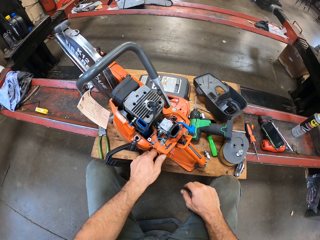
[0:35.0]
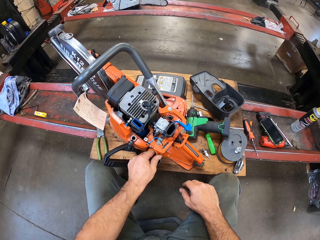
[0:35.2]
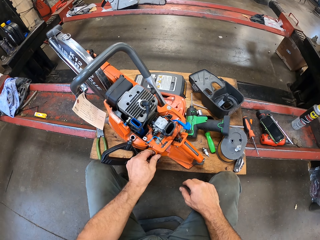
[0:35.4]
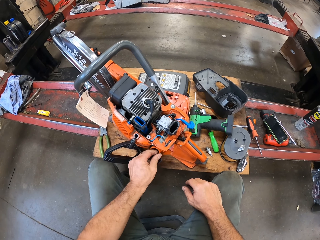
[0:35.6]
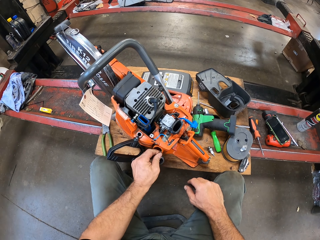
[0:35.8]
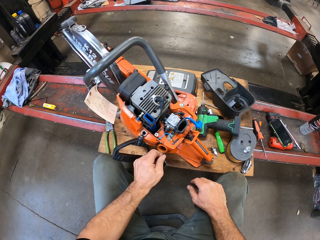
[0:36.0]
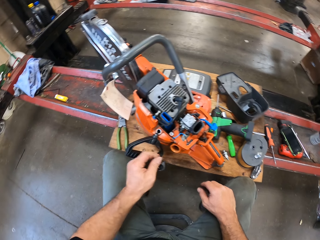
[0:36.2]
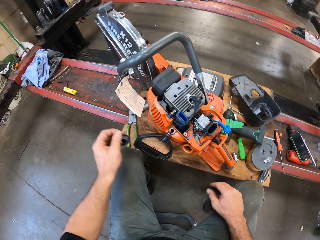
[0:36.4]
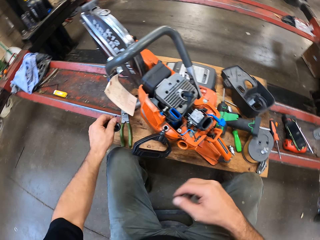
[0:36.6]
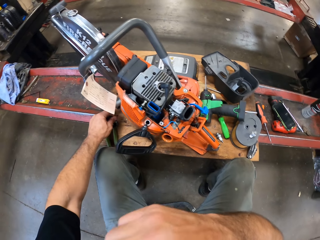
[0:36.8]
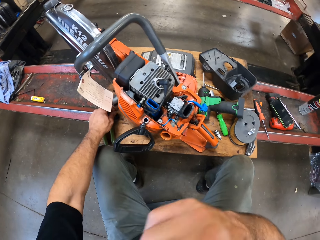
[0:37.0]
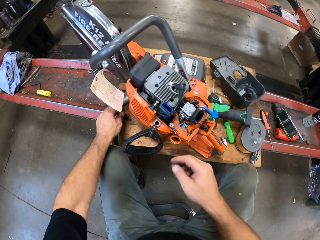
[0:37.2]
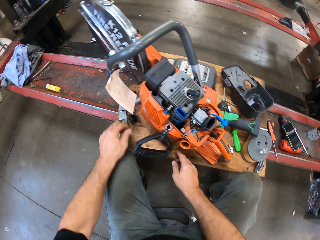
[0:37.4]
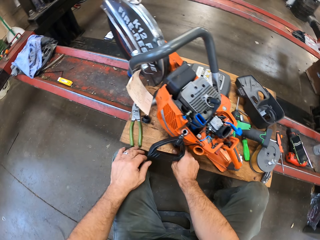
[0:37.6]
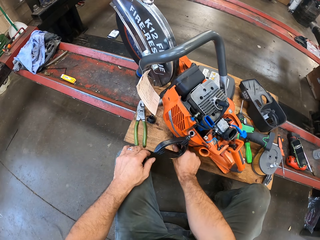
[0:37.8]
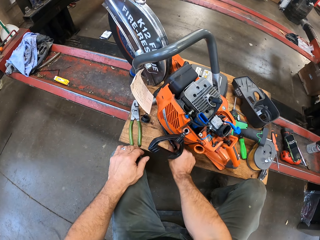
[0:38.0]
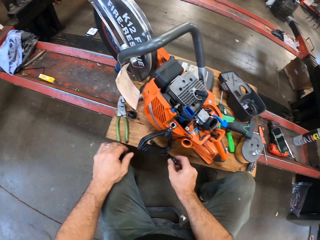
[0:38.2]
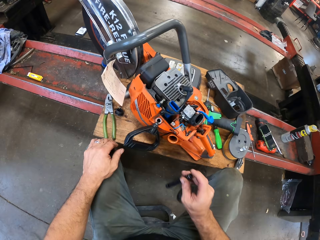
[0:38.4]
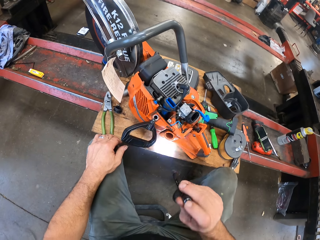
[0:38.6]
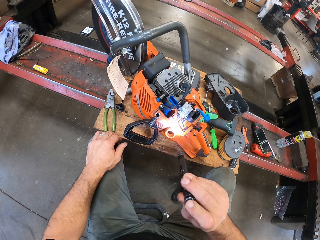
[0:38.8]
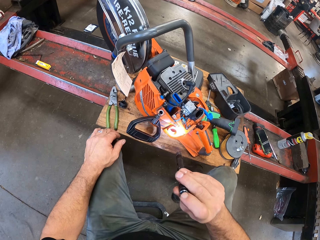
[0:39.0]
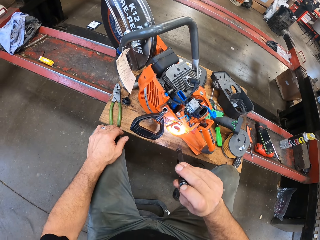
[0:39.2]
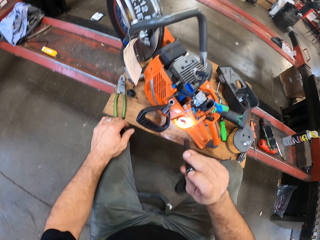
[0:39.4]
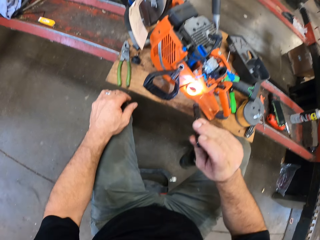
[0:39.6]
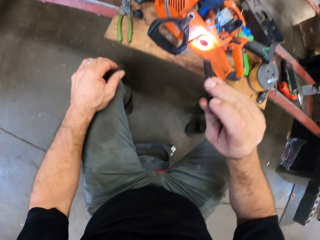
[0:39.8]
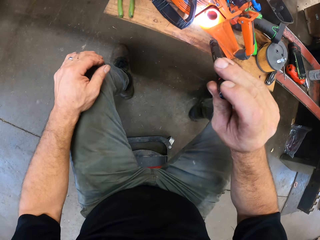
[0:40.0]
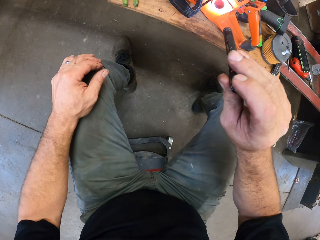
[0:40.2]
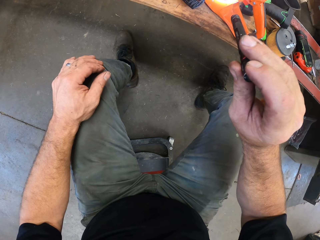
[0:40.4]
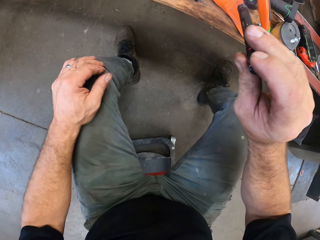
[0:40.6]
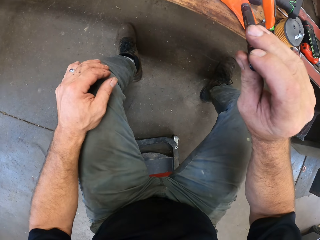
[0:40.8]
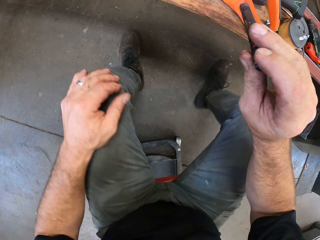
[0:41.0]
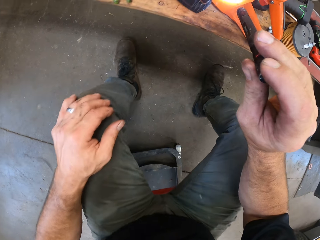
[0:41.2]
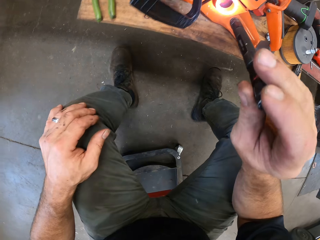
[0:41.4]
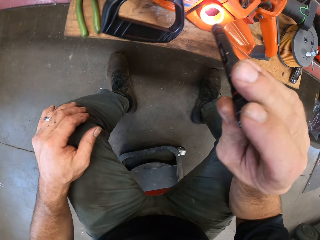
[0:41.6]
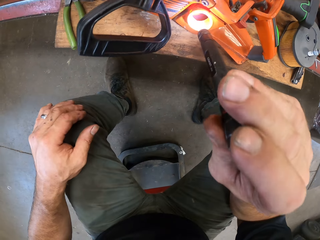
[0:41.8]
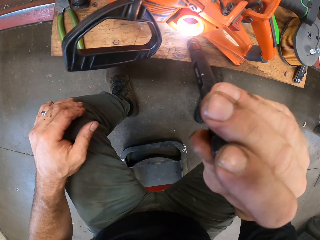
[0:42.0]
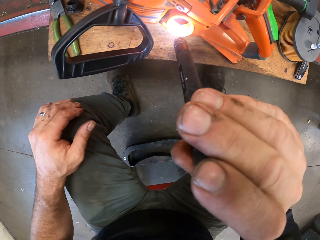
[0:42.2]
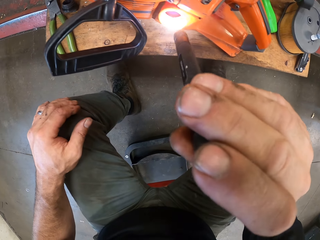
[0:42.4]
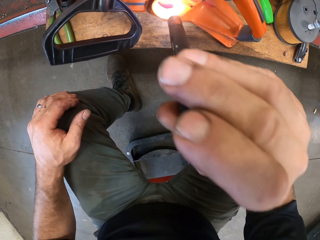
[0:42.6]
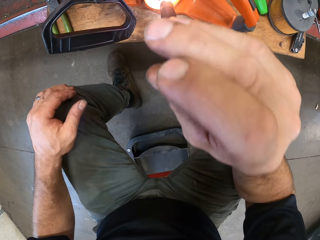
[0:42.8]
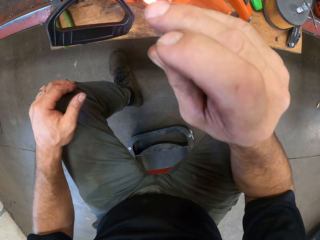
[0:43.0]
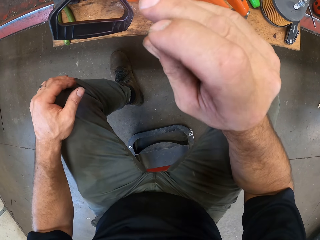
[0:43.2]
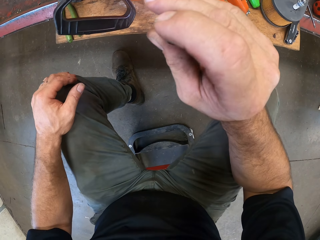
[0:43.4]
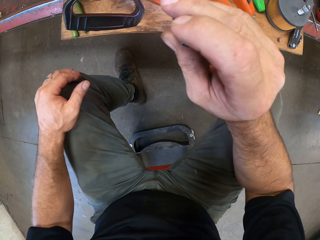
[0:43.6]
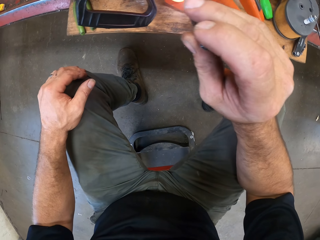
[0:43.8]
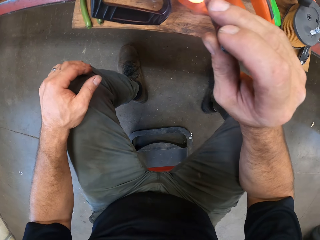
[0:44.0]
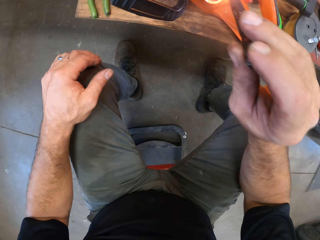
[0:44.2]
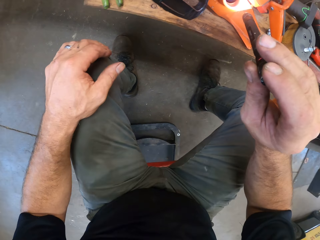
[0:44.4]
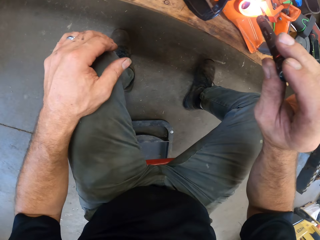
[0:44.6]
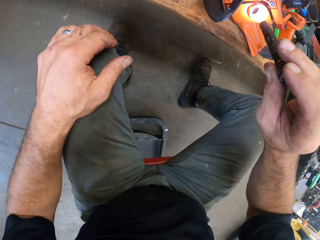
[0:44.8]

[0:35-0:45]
The camera wearer inserts his left index finger into the fuel tank. He removes his left index finger from the fuel tank. He removes the fuel cap with his left hand. He lifts his right hand towards his head. He places the fuel cap on the plank. He lowers his right hand from his head. He picks up a flashlight from the plank with his right hand. He turns the flashlight on with his right hand. He spots the hand saw.

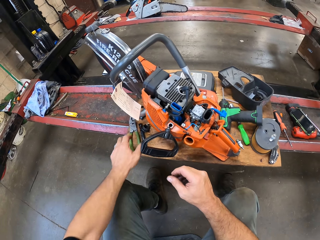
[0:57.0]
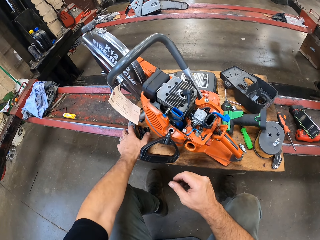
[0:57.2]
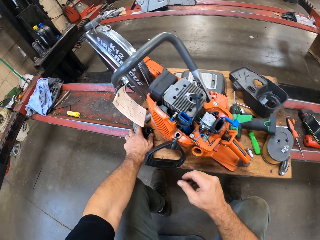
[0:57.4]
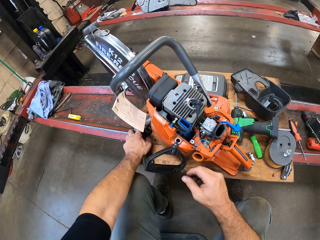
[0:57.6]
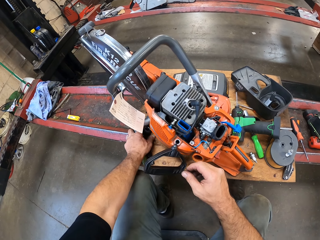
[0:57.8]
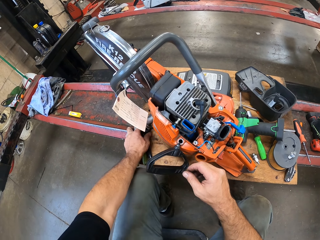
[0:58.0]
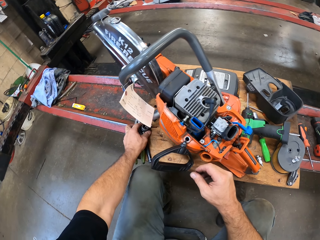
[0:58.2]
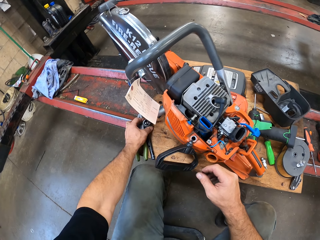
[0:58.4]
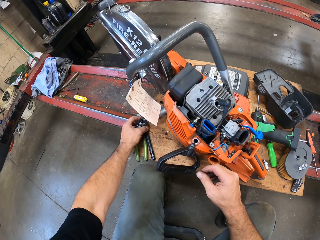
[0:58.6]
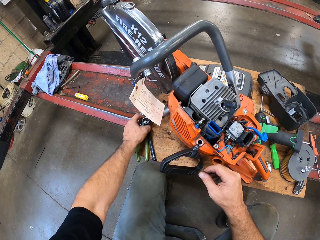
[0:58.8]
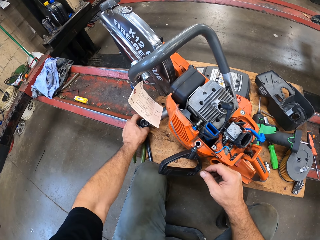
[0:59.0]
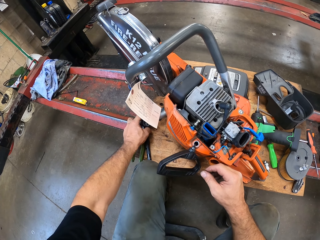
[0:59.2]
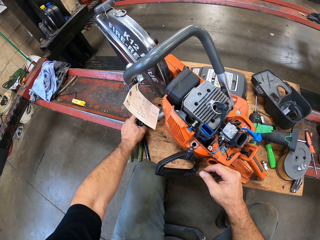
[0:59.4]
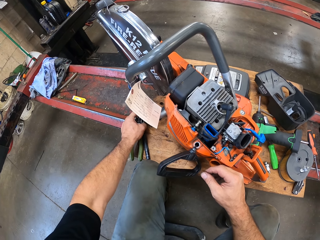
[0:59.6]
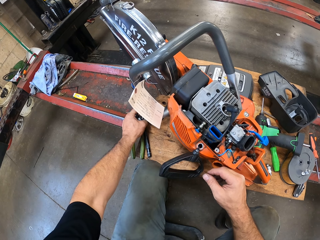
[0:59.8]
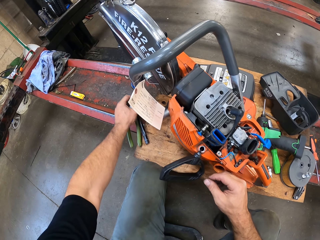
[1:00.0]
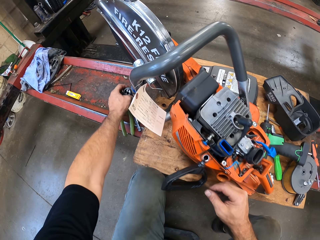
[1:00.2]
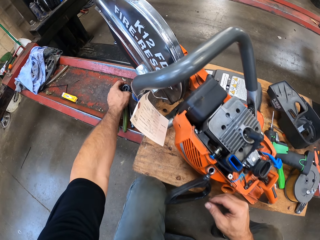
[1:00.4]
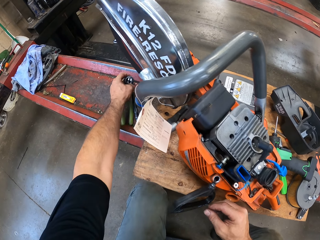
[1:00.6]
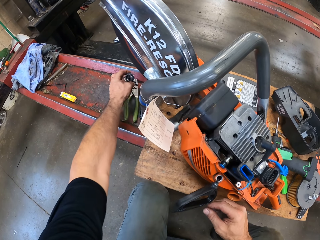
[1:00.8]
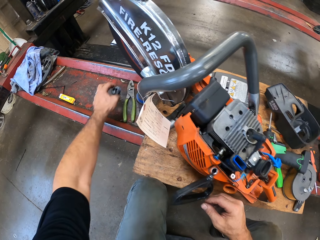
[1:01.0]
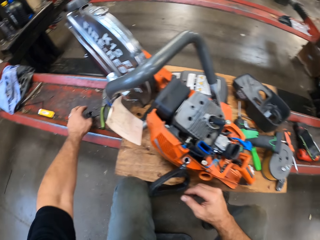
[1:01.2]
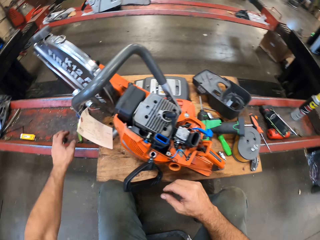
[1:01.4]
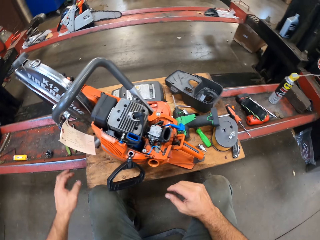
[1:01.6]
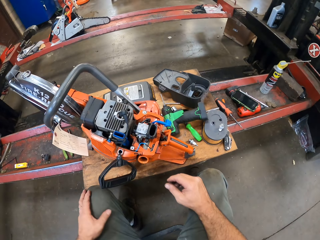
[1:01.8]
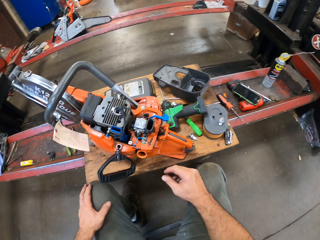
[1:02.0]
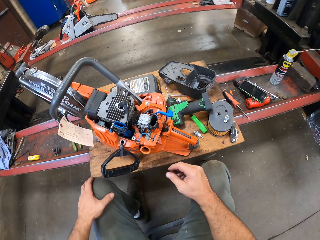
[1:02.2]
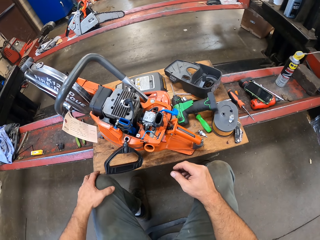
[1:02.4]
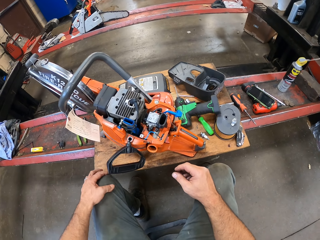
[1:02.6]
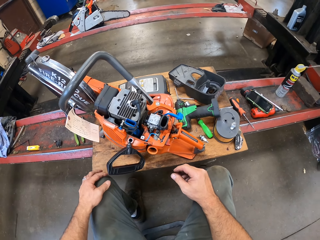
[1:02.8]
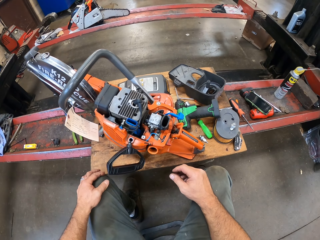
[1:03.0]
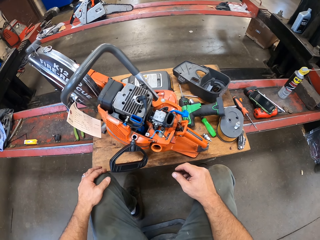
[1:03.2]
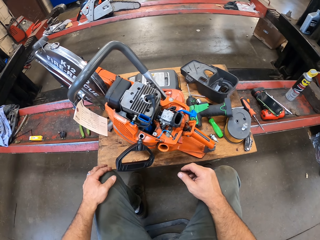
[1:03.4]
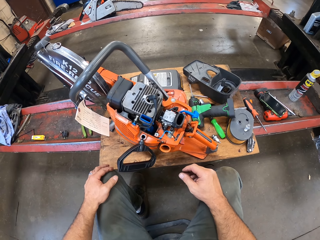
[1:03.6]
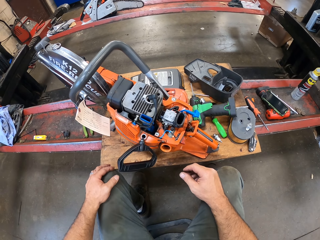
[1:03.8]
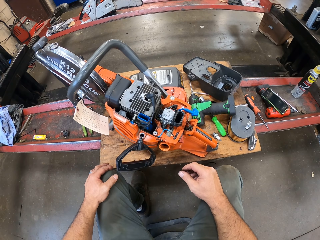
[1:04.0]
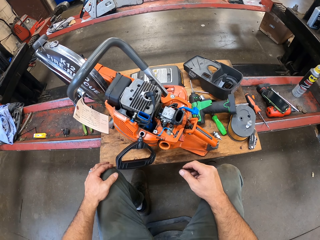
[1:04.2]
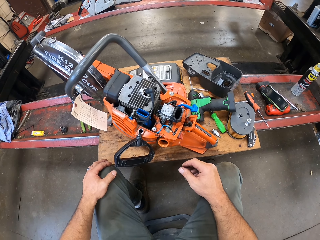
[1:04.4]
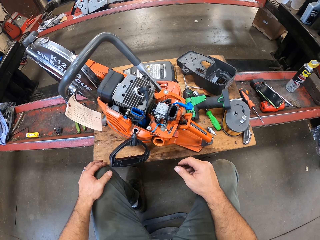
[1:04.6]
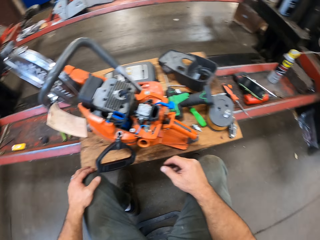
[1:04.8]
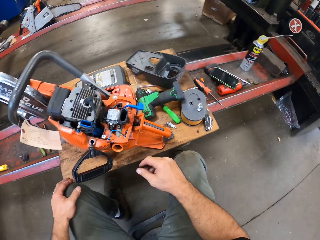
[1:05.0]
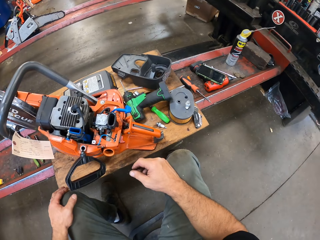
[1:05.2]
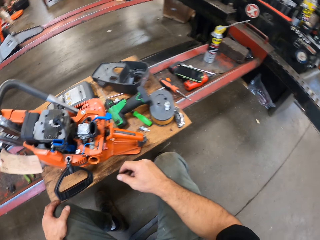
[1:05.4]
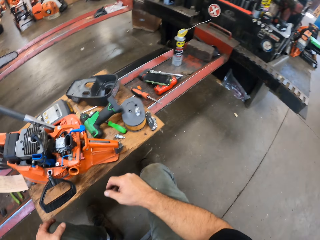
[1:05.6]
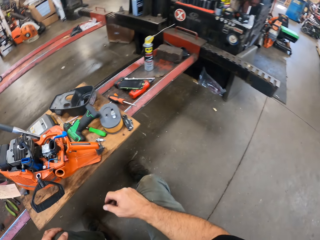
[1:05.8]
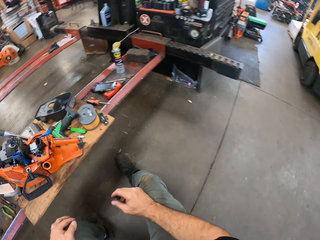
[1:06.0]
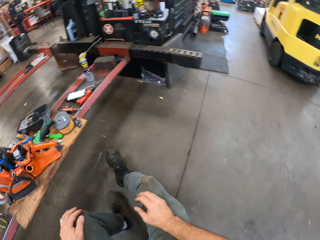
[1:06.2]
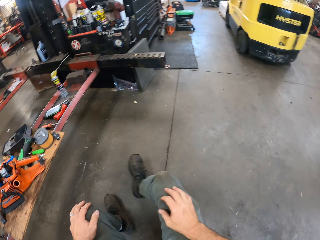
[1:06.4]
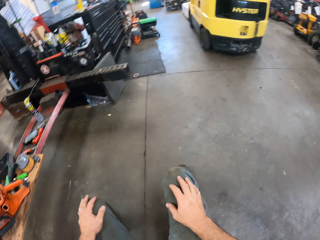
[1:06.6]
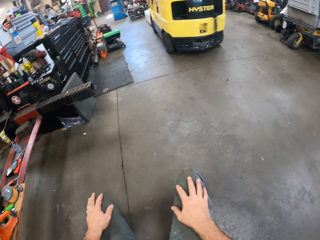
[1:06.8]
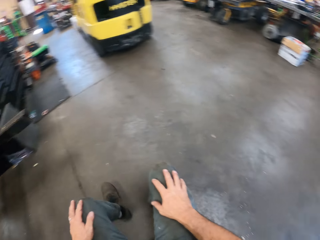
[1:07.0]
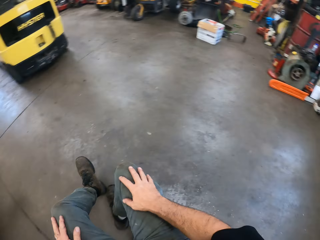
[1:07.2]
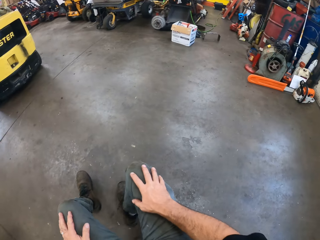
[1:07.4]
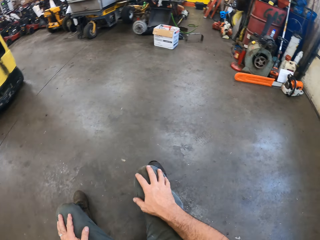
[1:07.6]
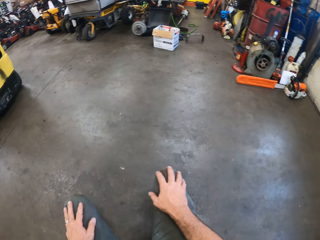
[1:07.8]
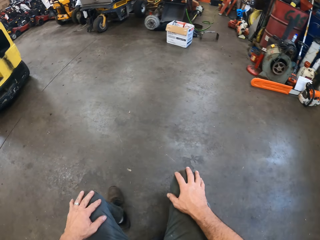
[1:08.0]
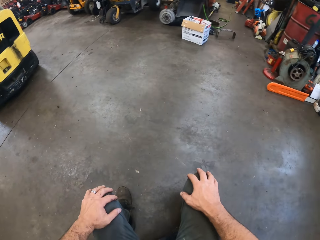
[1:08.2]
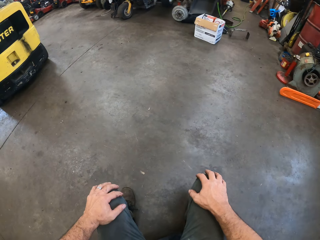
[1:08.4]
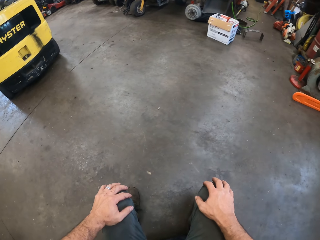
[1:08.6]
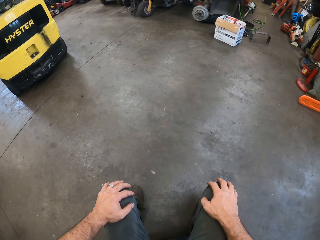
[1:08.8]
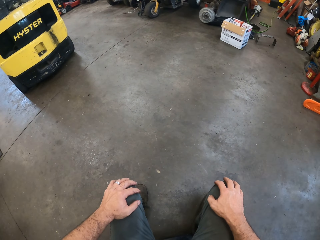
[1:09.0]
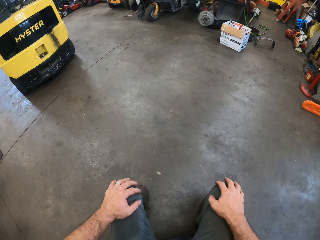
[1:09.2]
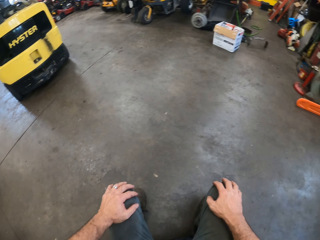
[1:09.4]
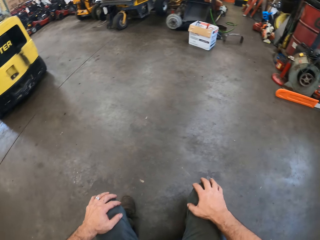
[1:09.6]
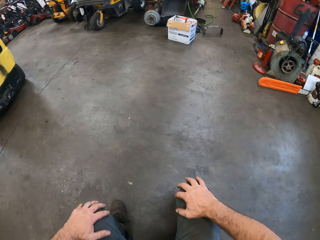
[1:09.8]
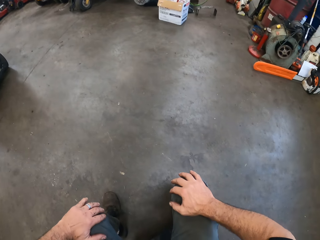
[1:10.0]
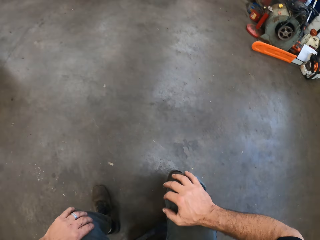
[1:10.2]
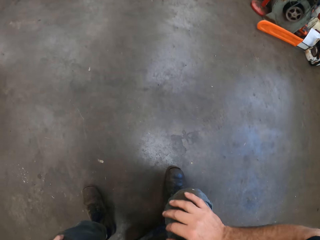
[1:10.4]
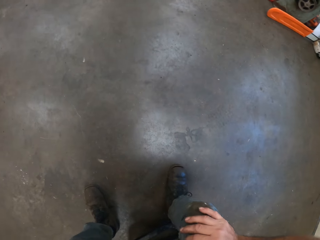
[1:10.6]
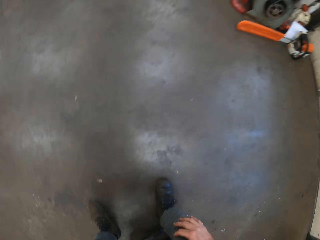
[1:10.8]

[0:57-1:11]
The camera wearer picks up the flashlight, pliers and fuel cap with his left hand. He pushes the torch and pliers. He drops the flashlight, pliers and fuel cap on the lift's platform. He holds his knee. He moves in the garage. He holds his knees.
